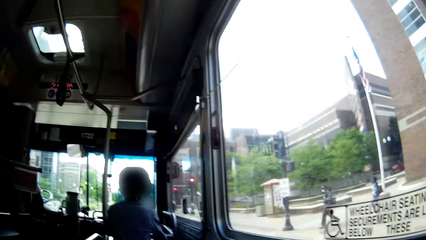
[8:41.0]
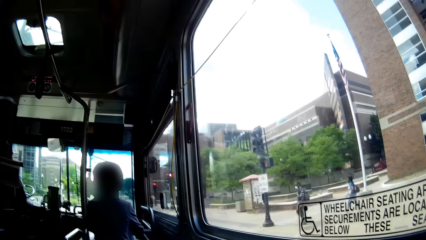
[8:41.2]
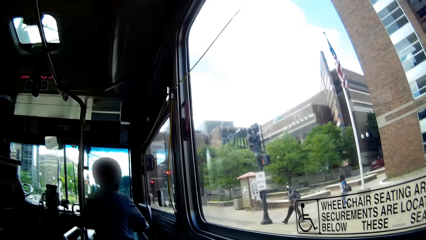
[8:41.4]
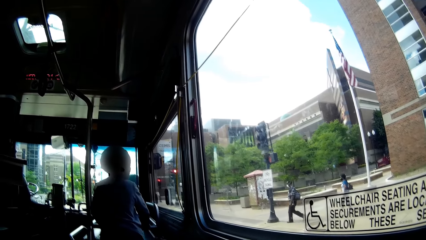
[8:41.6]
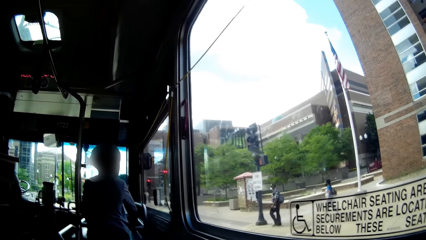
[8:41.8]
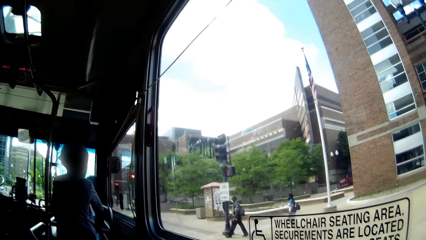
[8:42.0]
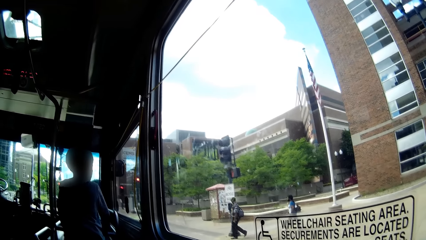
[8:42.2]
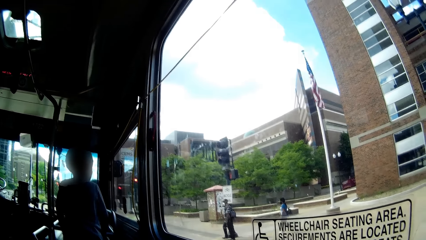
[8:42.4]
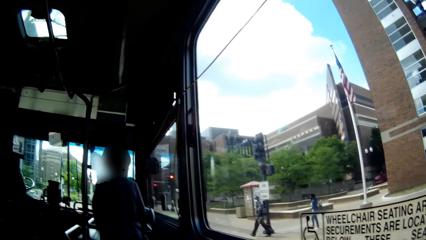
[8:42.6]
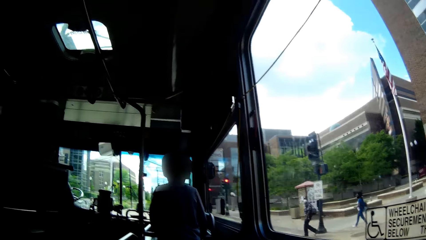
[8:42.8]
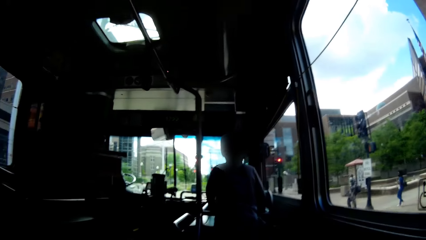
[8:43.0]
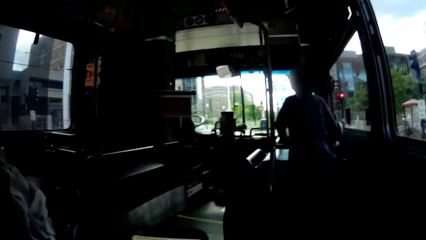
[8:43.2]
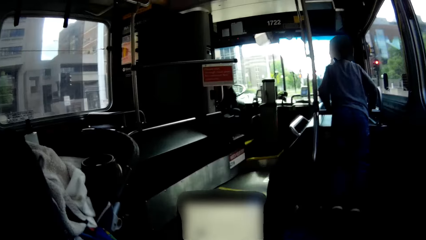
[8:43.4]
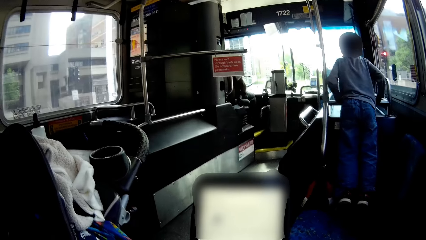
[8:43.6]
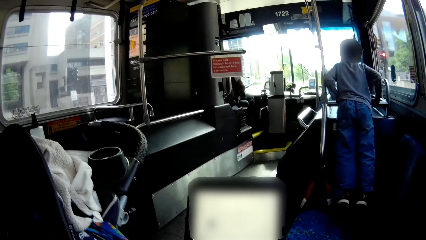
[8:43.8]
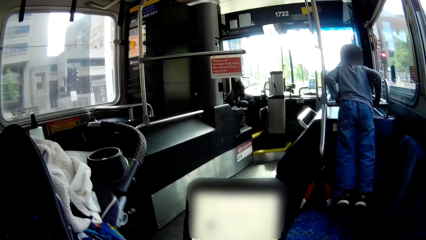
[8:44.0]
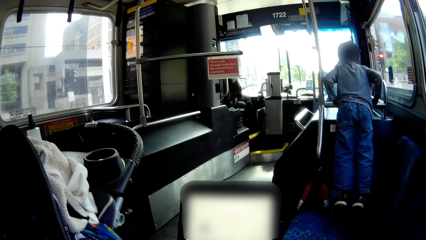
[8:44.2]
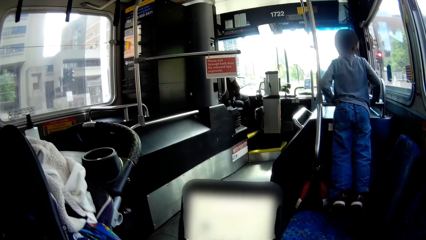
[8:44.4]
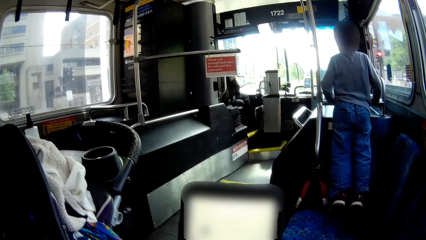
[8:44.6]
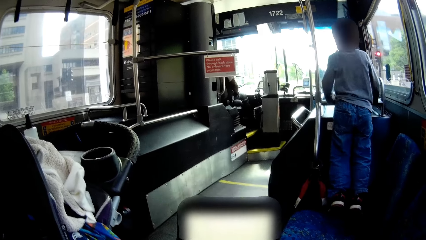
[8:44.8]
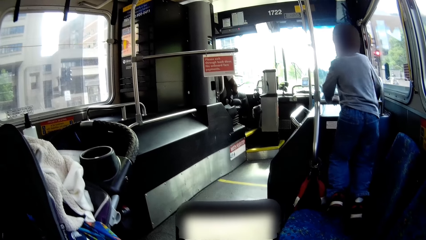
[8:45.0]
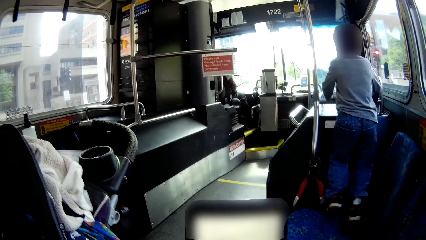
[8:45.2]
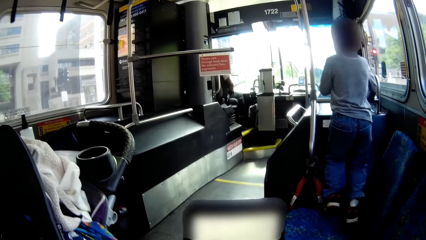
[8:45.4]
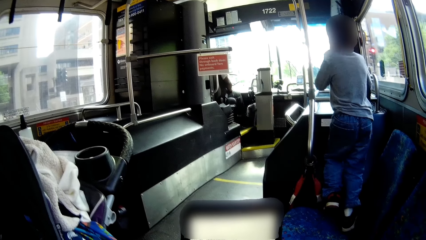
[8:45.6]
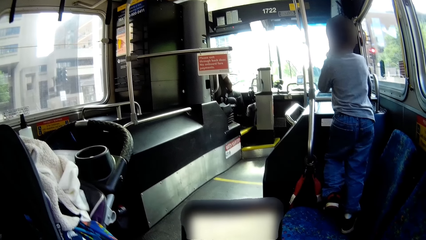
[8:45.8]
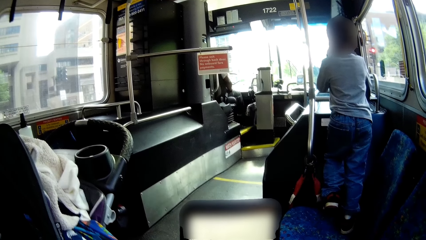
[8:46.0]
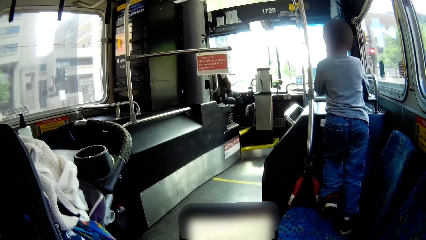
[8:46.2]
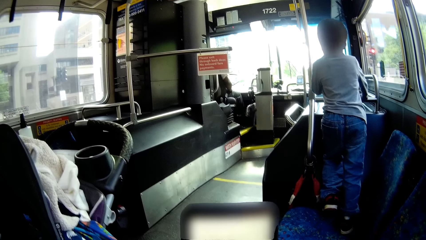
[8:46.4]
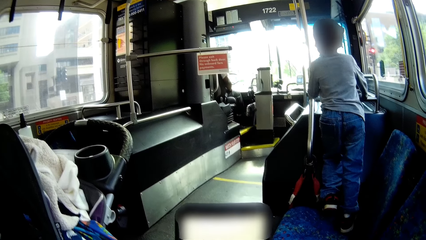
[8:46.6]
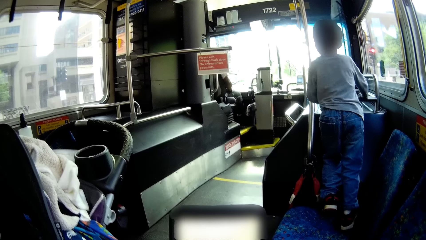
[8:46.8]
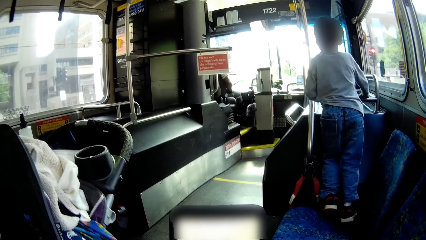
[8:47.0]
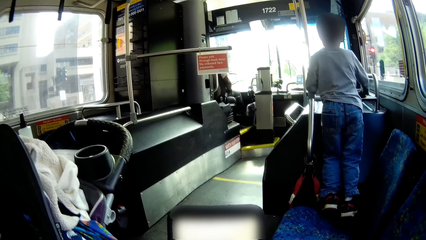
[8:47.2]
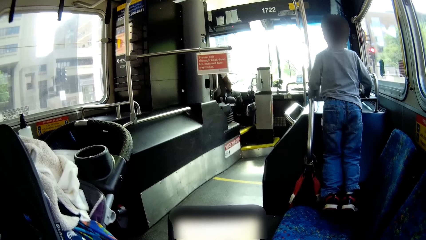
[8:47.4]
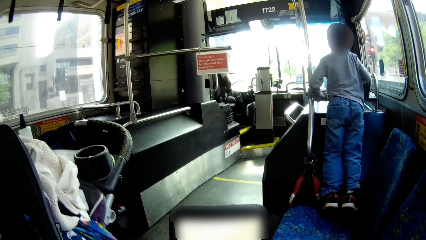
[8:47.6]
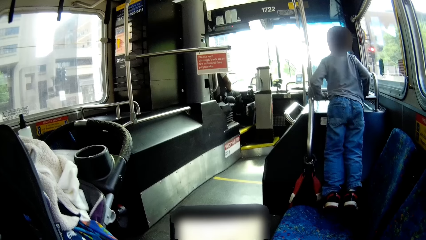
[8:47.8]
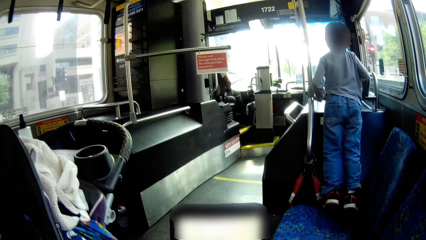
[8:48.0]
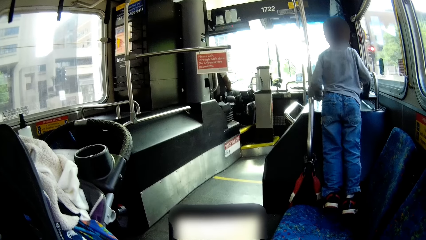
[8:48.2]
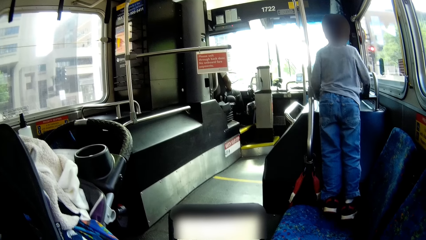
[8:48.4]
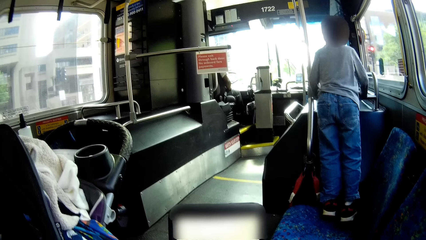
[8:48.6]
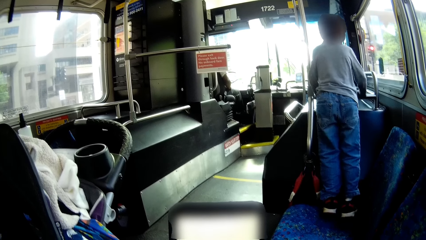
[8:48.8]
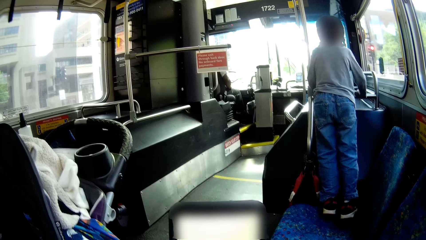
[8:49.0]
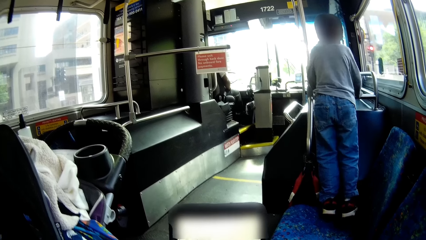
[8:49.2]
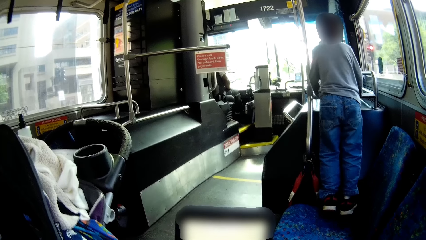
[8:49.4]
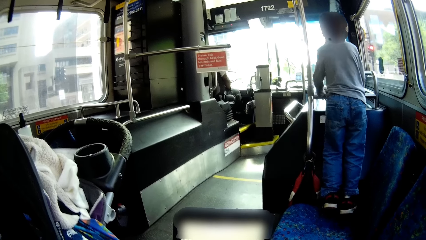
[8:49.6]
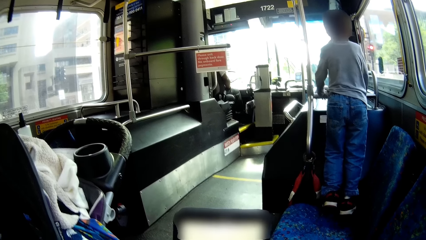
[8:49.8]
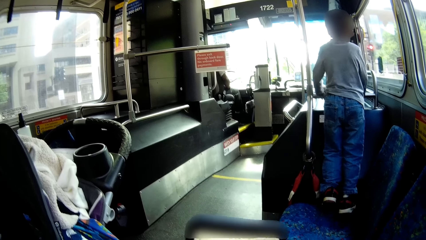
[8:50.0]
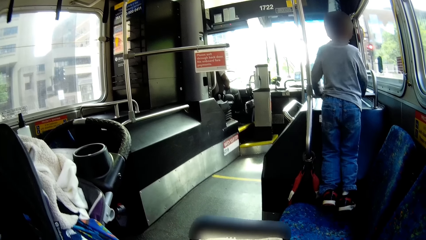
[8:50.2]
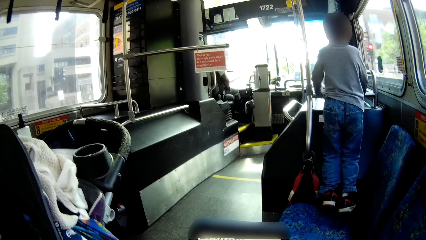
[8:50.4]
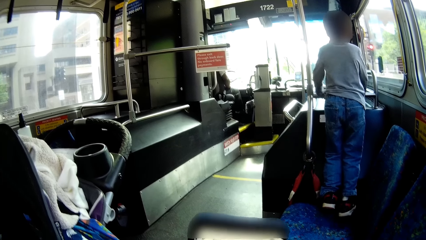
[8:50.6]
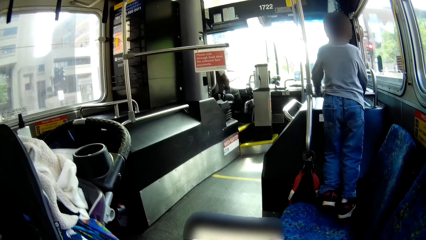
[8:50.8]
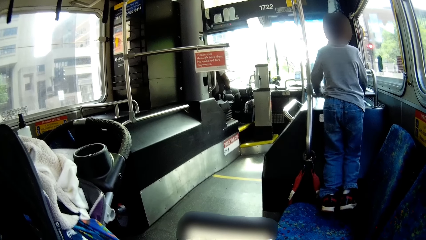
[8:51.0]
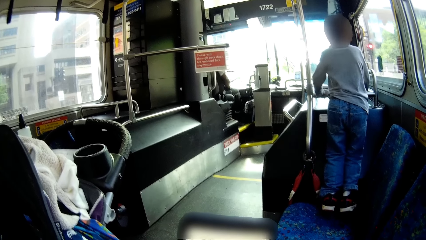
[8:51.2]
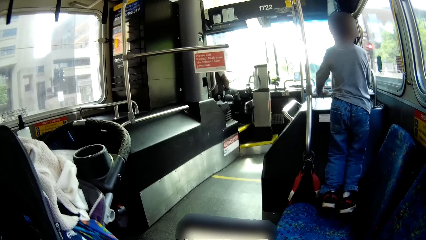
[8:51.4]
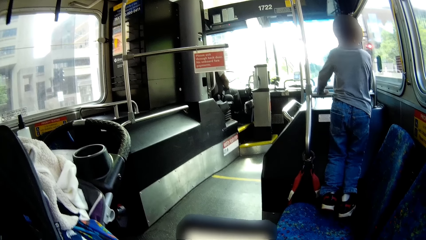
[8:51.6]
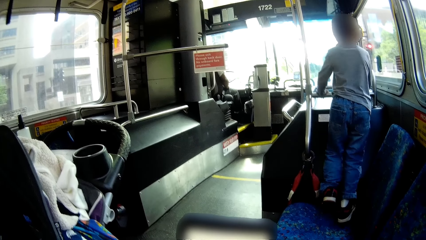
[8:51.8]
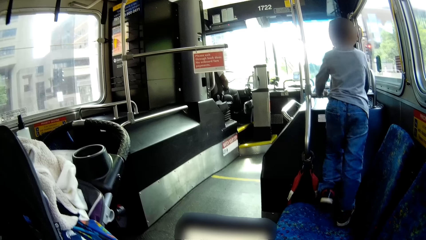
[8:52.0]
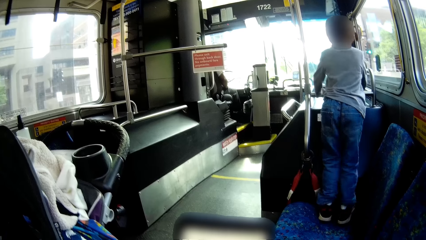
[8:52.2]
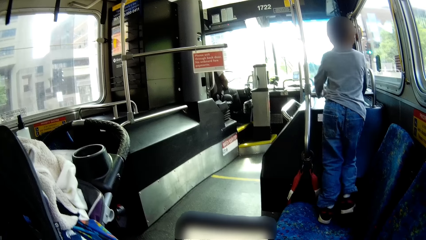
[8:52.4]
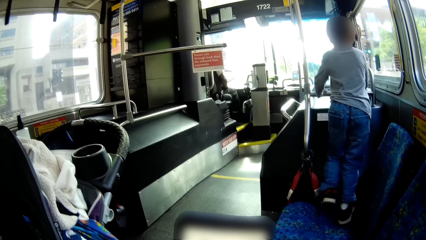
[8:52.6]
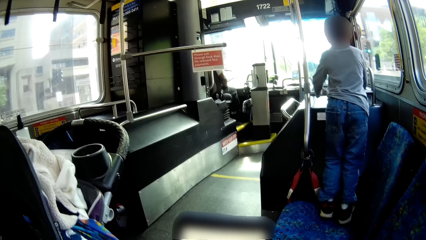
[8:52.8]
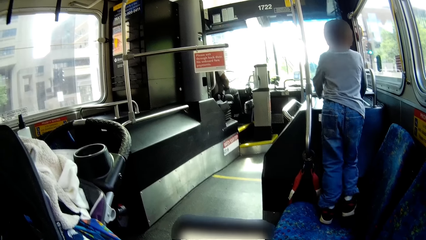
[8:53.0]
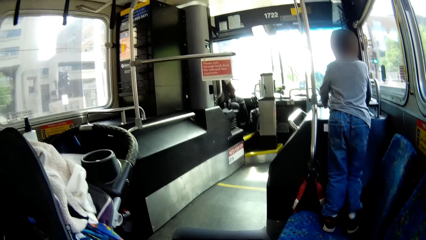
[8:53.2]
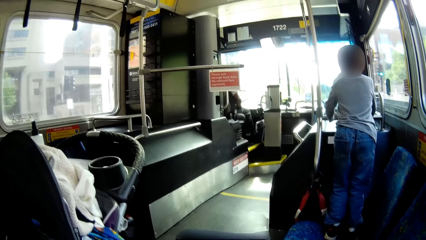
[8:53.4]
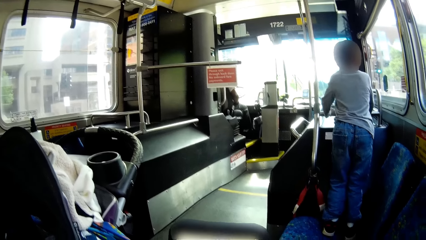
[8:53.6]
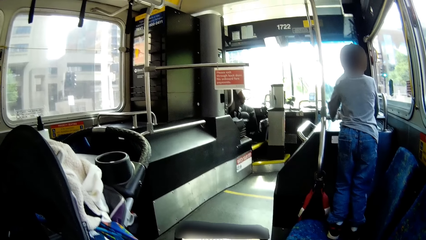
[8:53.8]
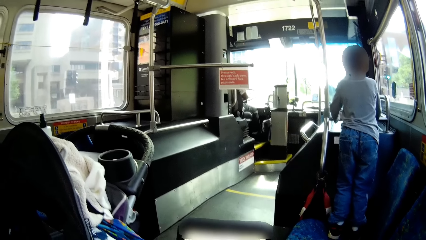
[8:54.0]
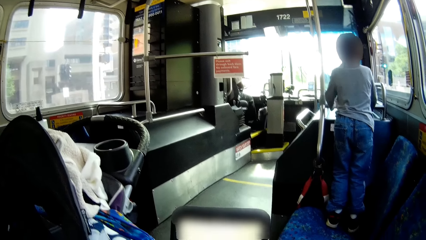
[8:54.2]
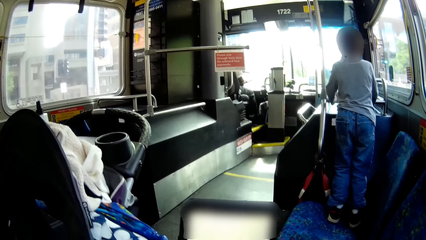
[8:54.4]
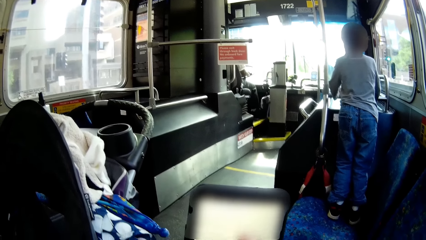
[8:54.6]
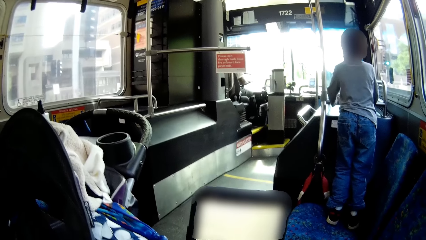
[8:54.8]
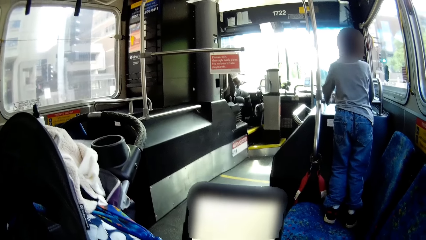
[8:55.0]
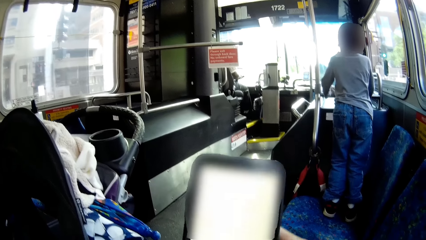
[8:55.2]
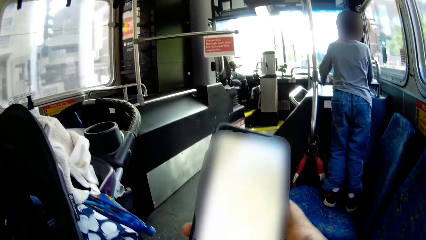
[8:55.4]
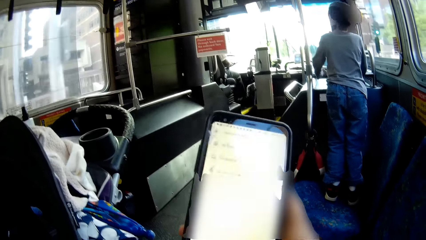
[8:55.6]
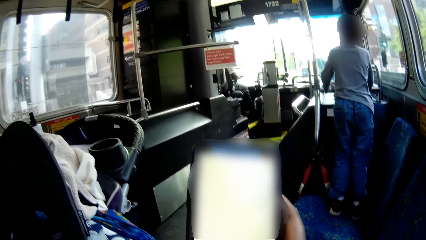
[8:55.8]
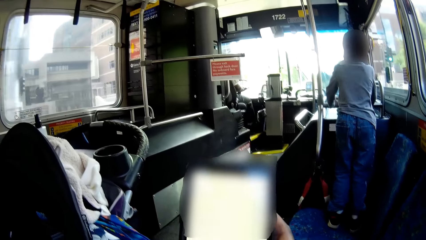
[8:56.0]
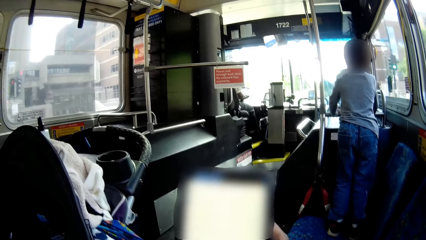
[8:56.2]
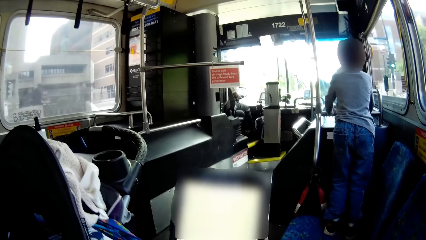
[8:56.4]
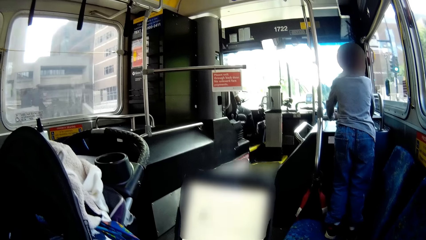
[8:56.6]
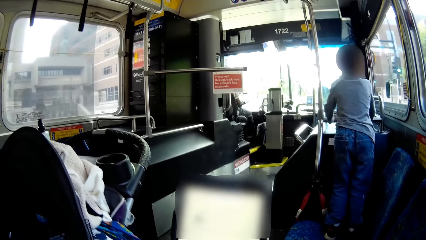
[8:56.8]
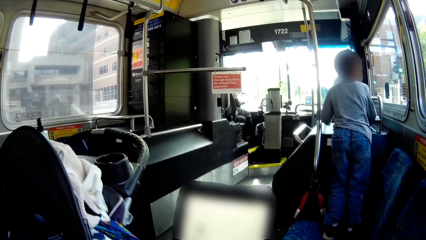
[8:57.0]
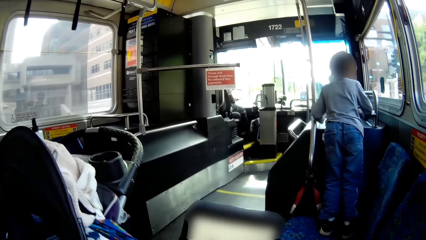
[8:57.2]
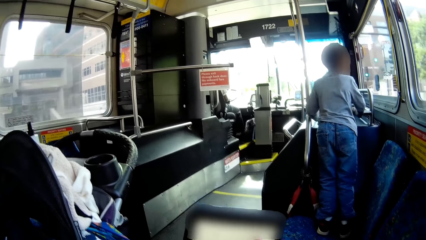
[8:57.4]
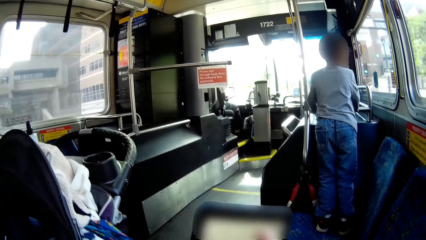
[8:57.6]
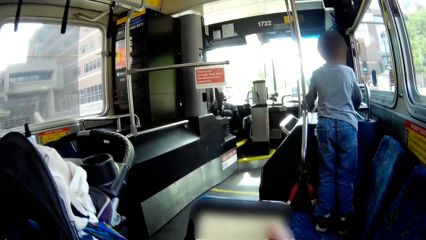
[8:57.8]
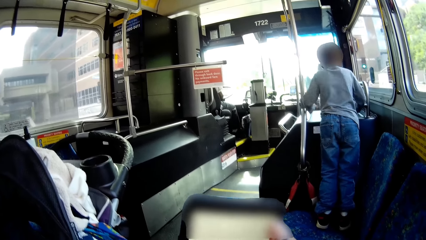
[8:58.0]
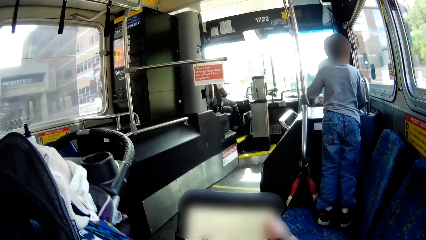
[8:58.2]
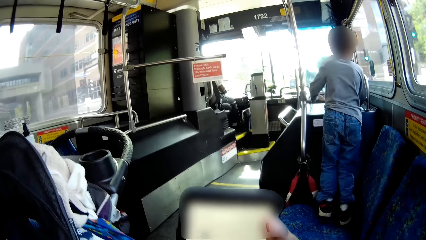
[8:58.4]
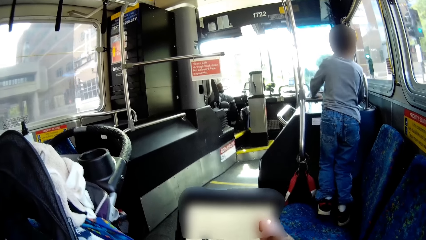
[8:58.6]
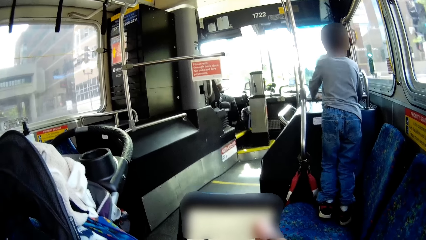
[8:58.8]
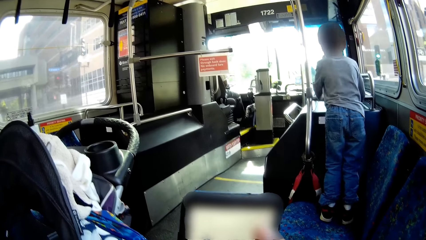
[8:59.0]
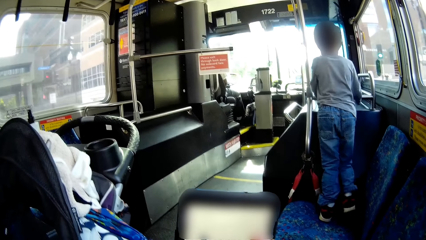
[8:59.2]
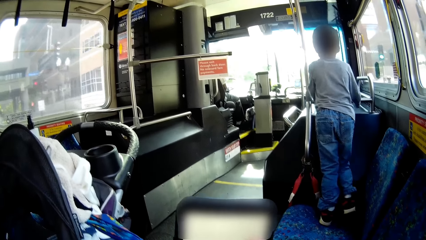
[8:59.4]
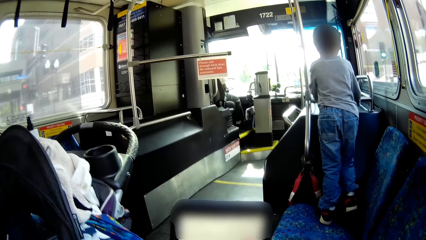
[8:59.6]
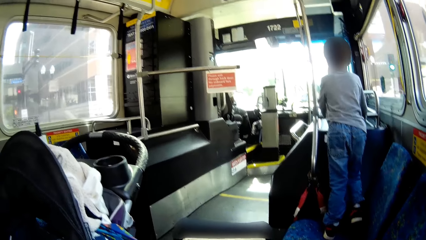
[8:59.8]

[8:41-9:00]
A woman walks on the road. A man walks on the road. The boy places both hands on an iron pole in the bus. The boy touches his face with his left hand. The boy places his right hand on the iron pole in the bus. The boy places both hands on the iron pole in the bus. The boy leans on the iron pole in the bus. The boy moves his legs on the chair in the bus.
